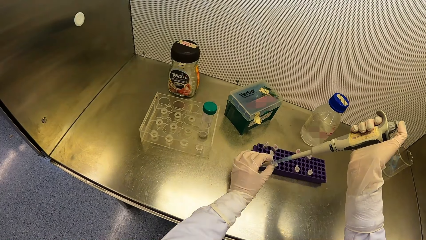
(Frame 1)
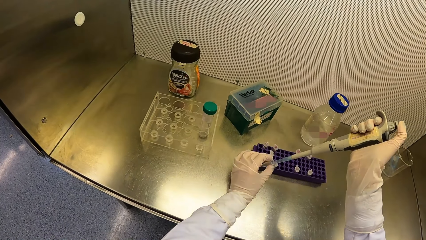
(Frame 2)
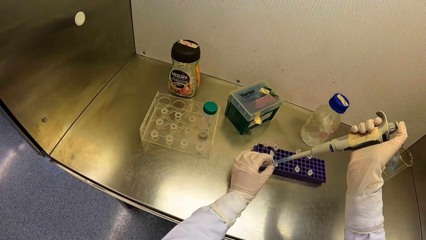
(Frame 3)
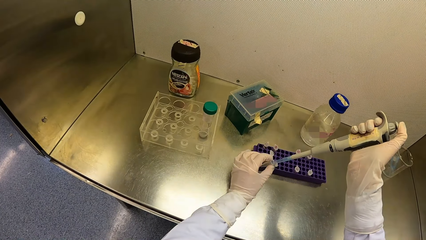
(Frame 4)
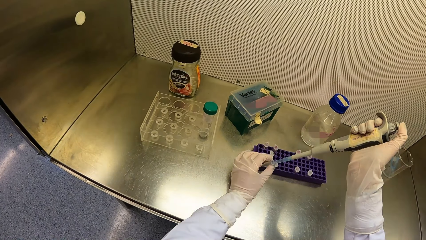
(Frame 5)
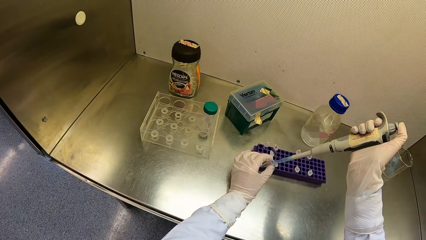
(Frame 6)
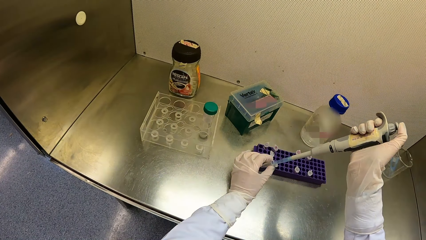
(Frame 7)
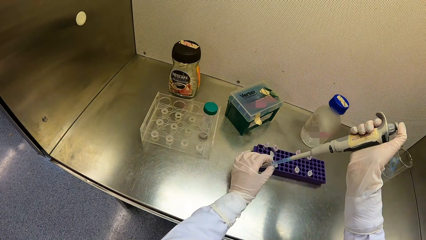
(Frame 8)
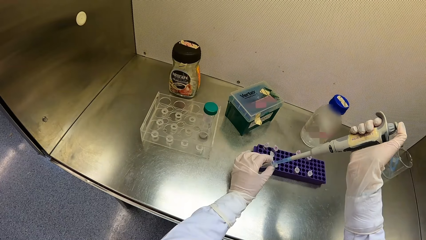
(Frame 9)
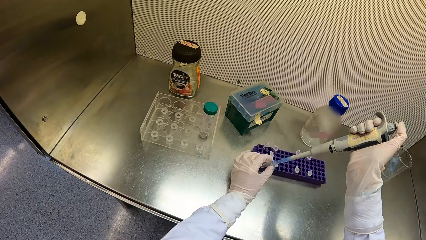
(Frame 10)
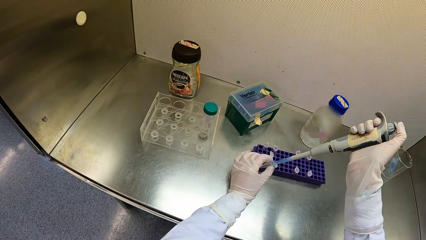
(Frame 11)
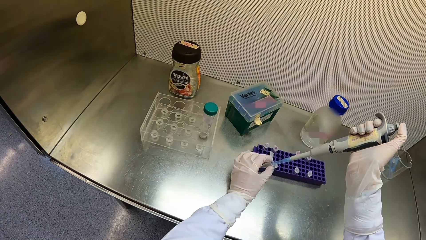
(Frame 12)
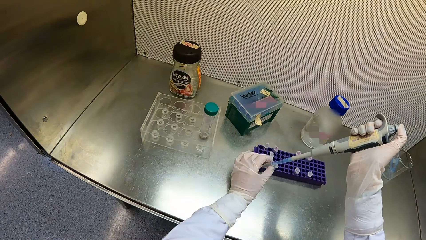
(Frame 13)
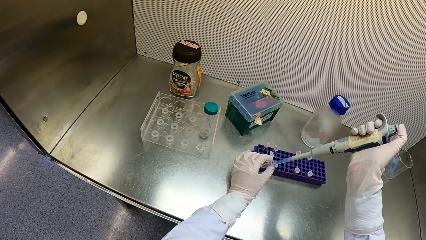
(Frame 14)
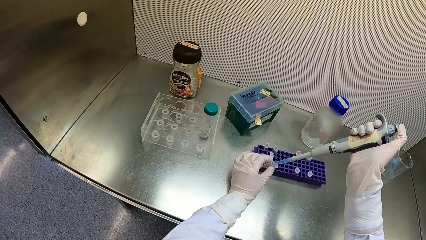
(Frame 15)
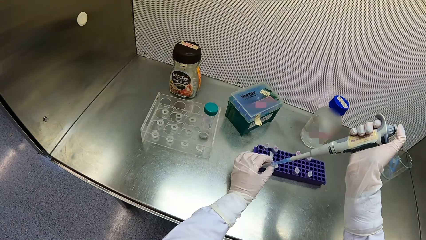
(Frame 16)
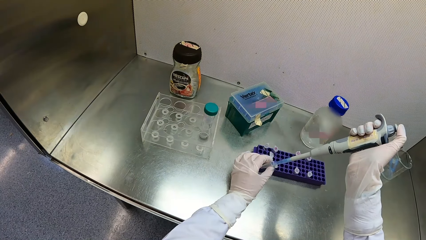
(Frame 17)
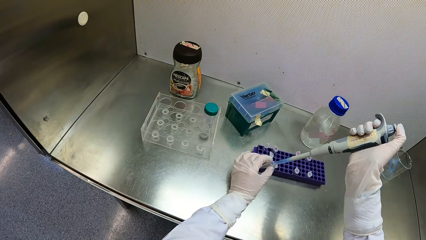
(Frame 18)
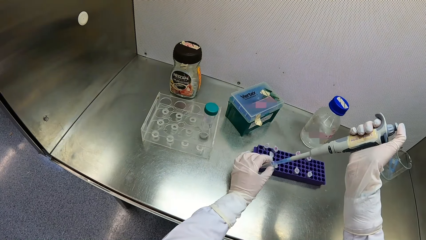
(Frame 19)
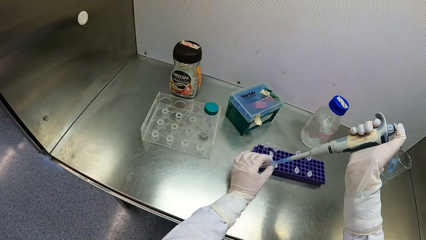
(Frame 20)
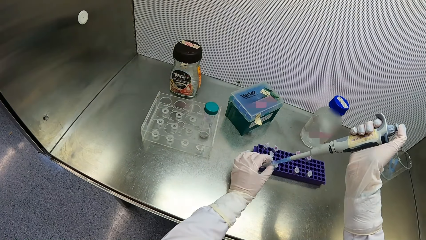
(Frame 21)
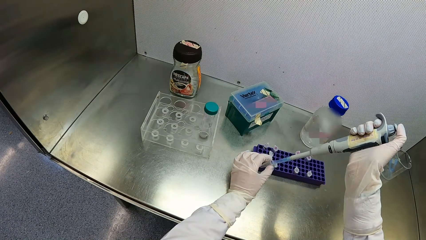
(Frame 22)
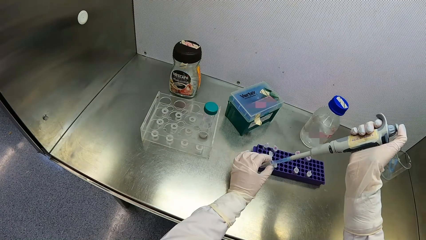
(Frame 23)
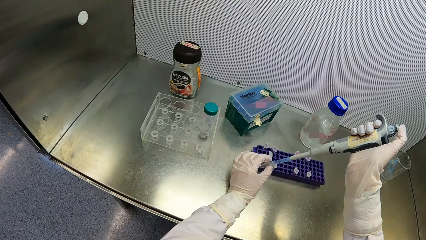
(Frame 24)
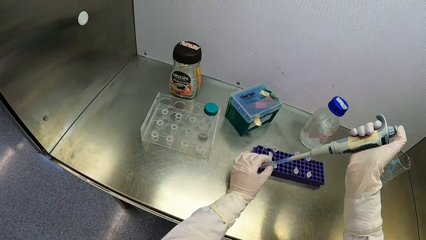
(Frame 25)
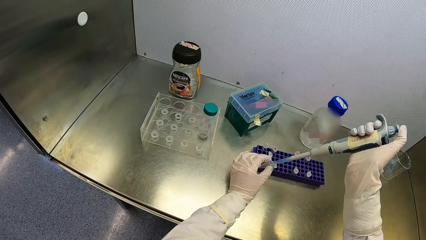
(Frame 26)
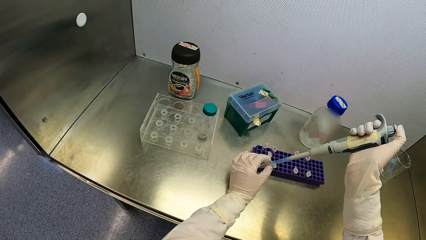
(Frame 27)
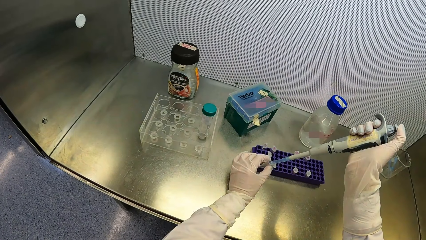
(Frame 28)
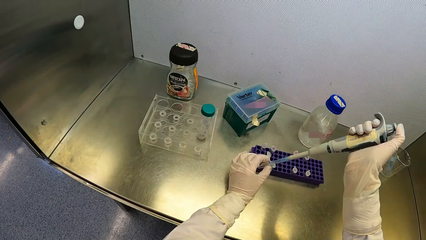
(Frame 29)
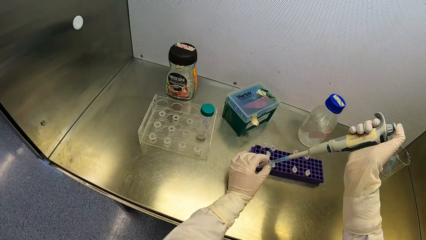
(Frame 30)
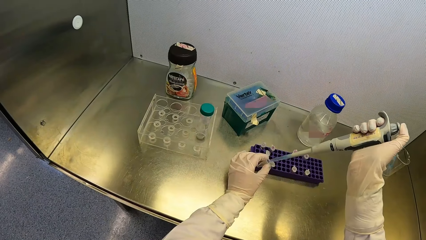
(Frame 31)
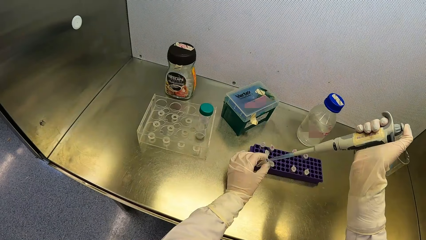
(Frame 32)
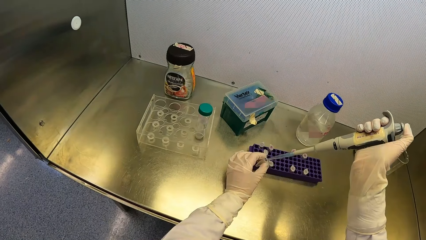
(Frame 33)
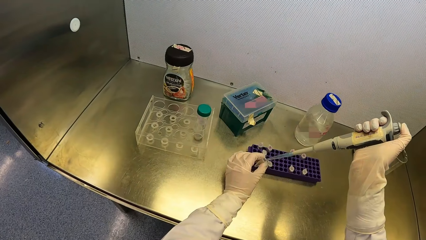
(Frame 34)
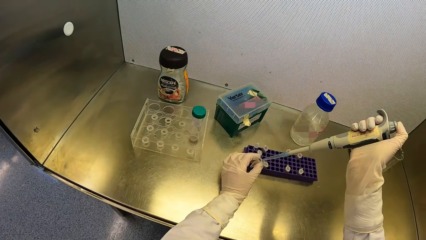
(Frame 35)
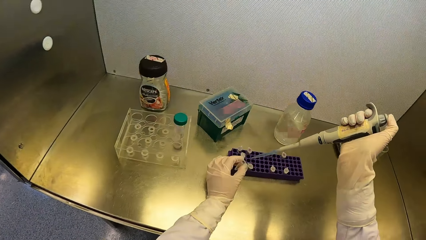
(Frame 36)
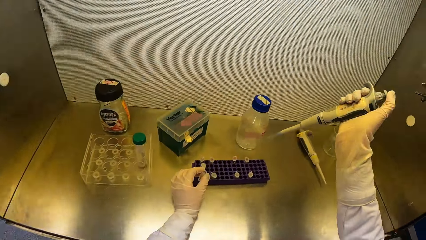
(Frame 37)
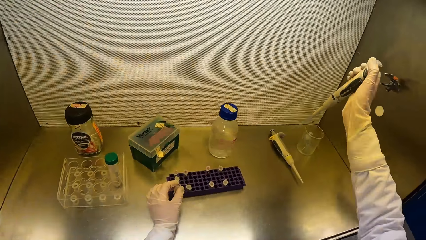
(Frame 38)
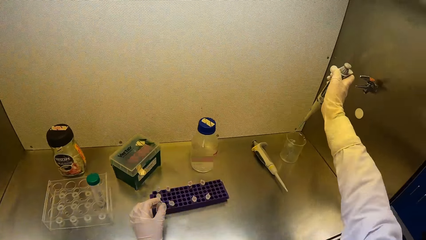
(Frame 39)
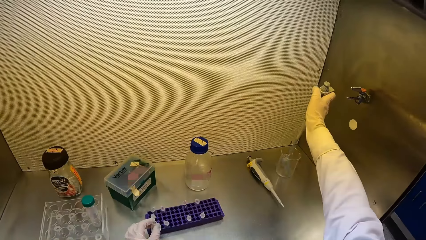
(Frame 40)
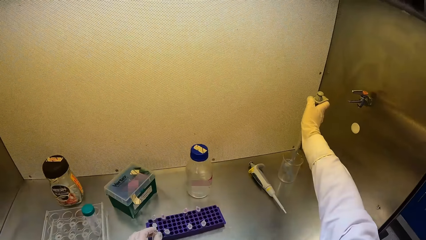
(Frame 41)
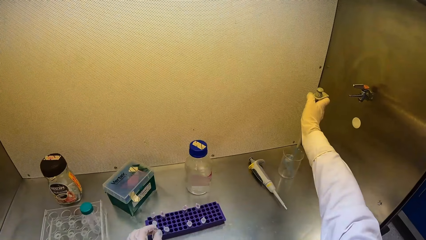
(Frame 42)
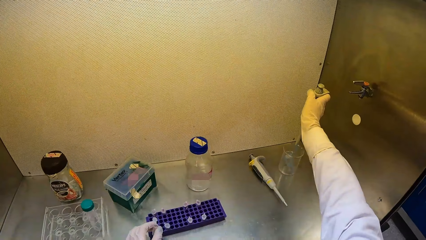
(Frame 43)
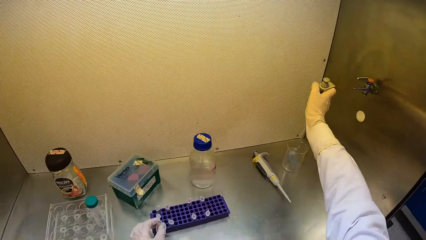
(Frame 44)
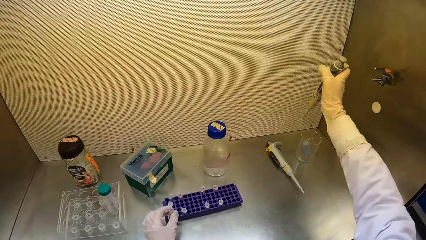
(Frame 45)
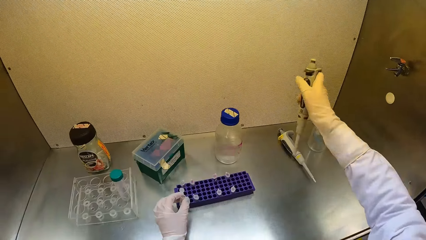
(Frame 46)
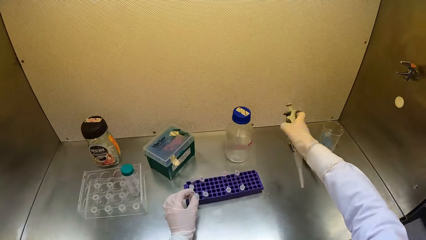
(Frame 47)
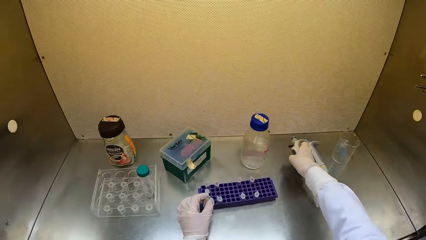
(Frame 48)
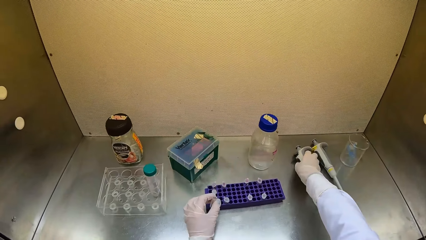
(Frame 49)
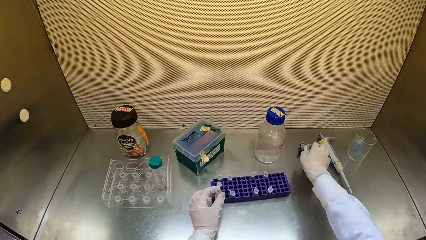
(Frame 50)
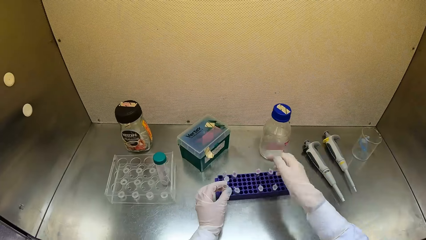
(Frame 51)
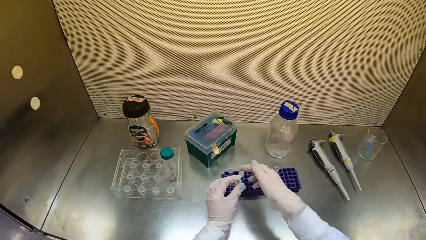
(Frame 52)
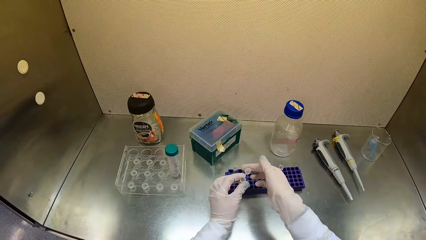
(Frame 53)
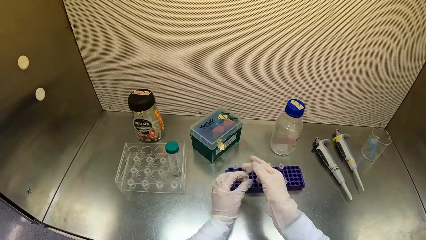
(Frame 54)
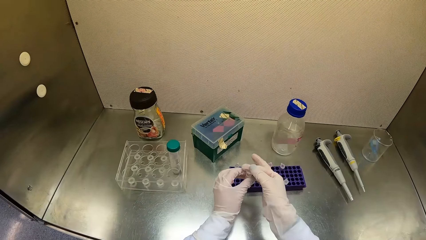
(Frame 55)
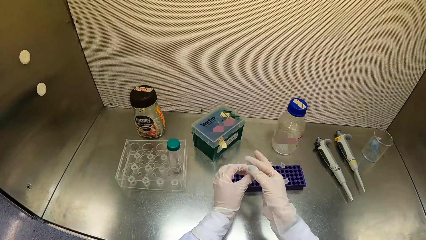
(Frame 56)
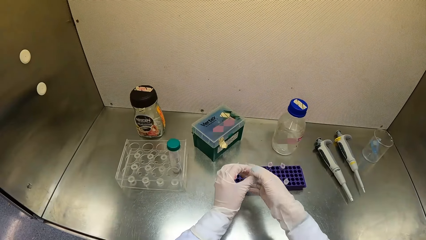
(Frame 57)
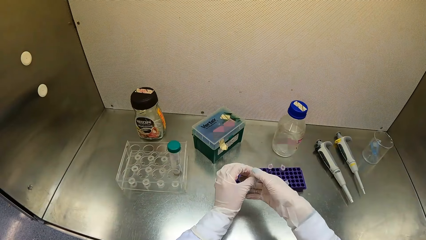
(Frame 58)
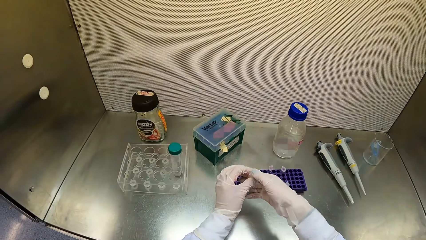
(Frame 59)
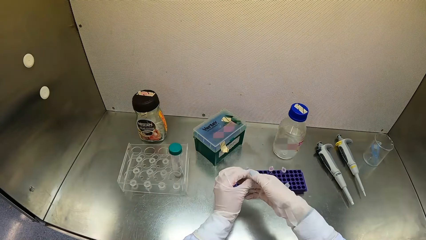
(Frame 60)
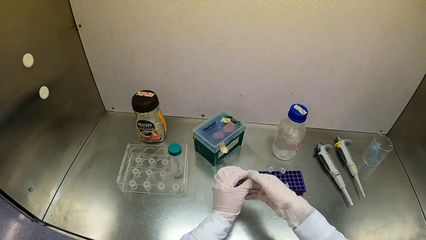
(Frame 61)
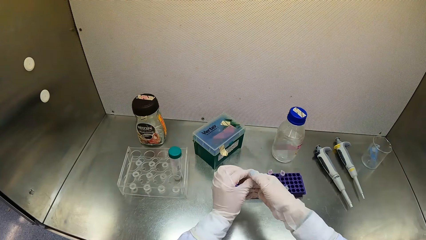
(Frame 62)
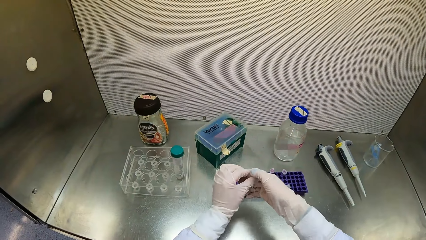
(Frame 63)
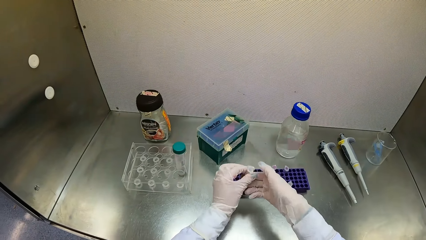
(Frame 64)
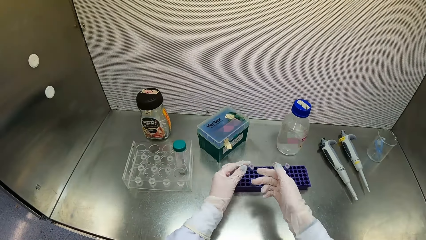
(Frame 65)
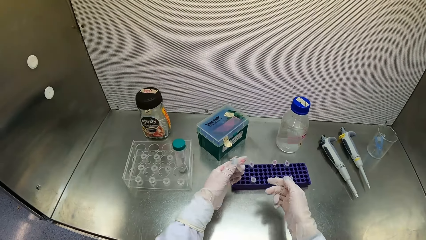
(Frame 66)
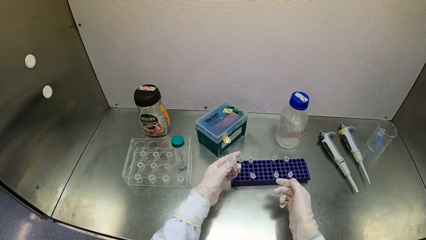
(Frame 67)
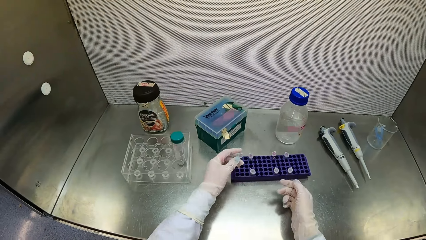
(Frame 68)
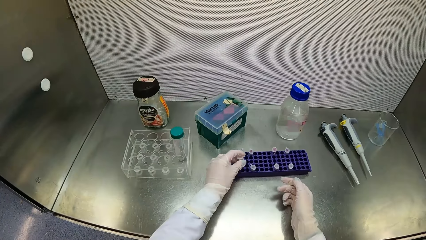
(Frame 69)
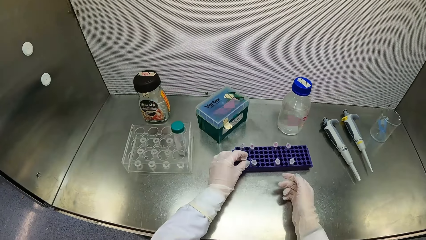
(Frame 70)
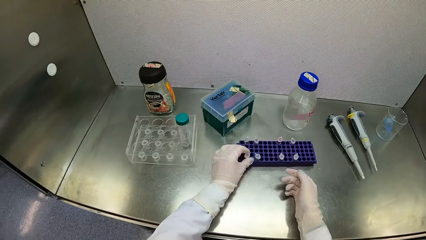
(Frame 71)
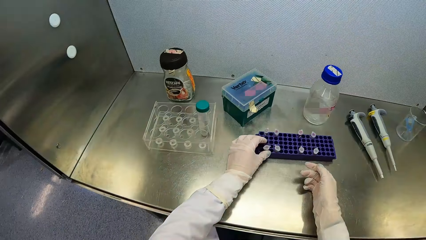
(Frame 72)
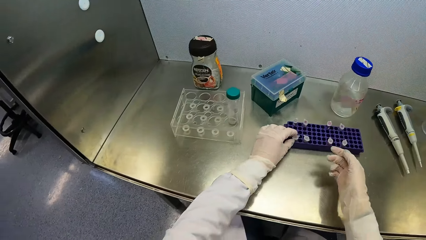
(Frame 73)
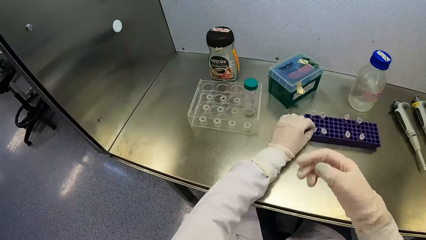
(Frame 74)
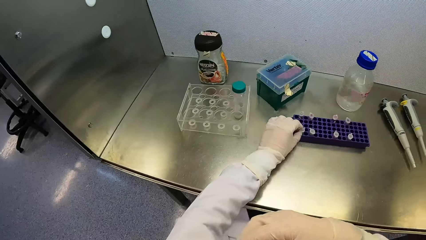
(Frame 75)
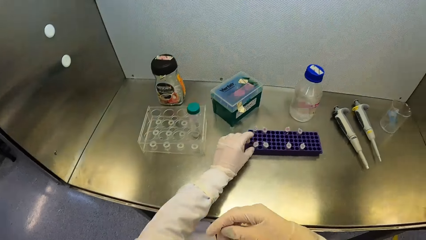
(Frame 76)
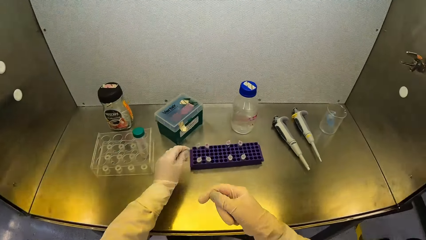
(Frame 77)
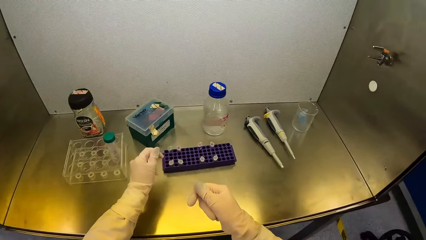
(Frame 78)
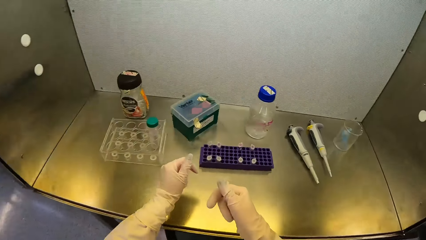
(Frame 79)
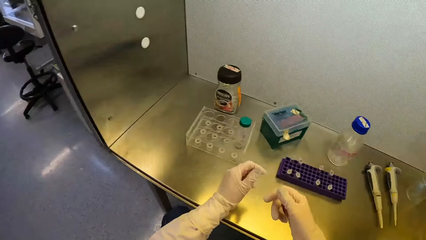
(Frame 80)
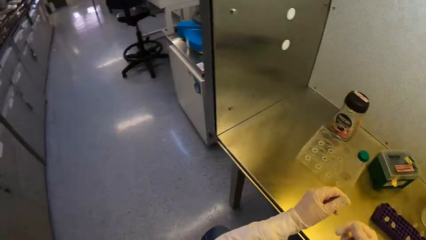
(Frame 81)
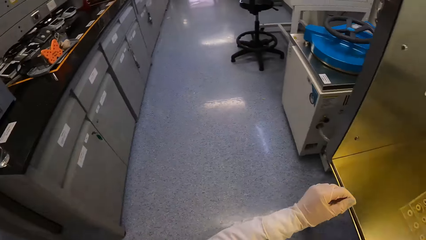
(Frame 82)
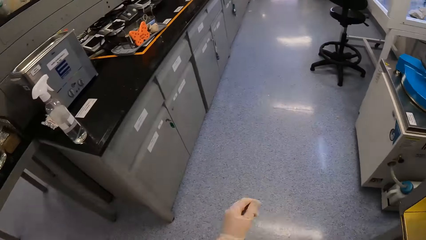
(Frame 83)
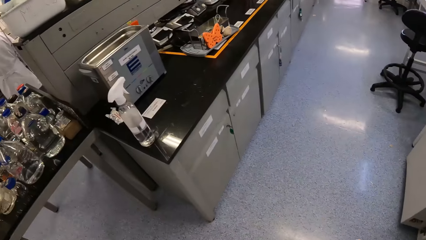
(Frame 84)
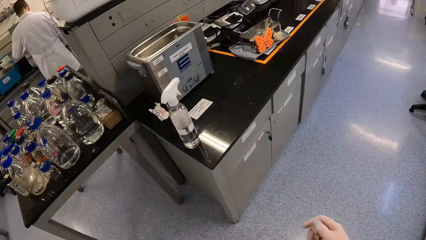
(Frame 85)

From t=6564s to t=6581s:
The camera wearer presses the micropipette in his right hand into a borosilicate glass on the table. He pours the liquid in the tin. He places the micropipette in his right hand on the table. He closes the test tube in his left hand with his right hand. He tightens the cover of the test tube in his left hand with his right hand. He rests his right hand on the table. He places the test tube in his left hand in the test tube crate on the table. He looks around.
